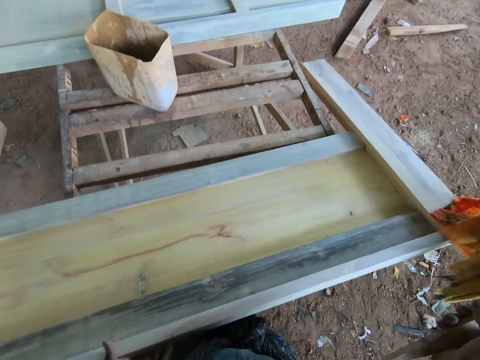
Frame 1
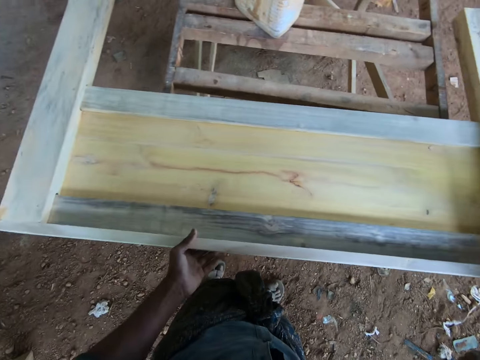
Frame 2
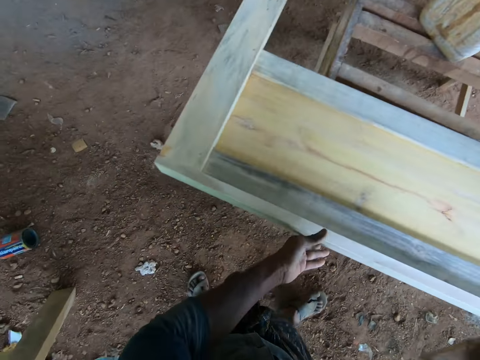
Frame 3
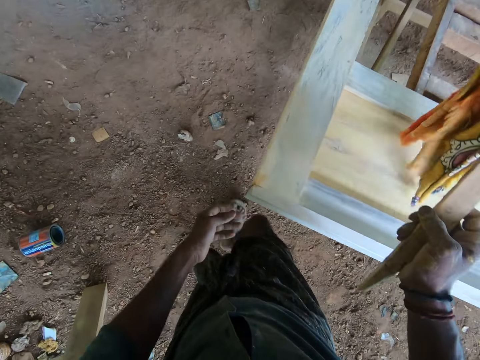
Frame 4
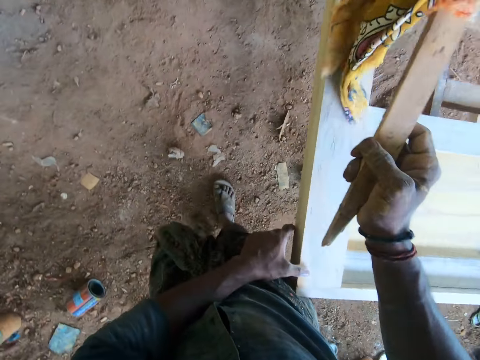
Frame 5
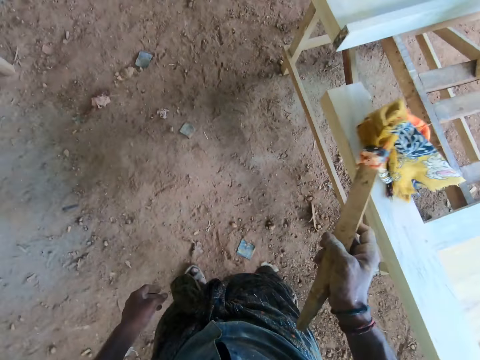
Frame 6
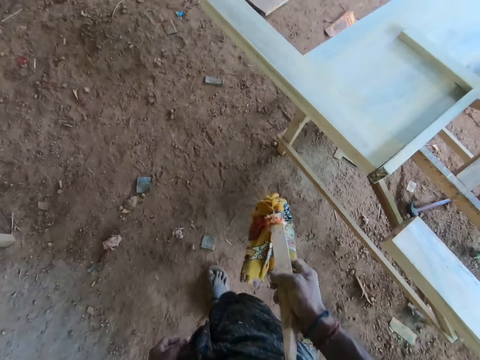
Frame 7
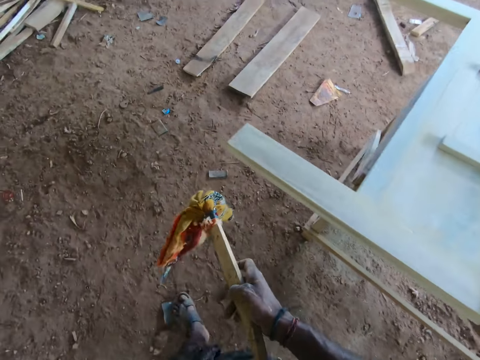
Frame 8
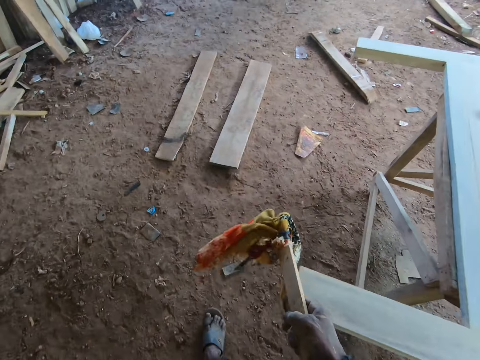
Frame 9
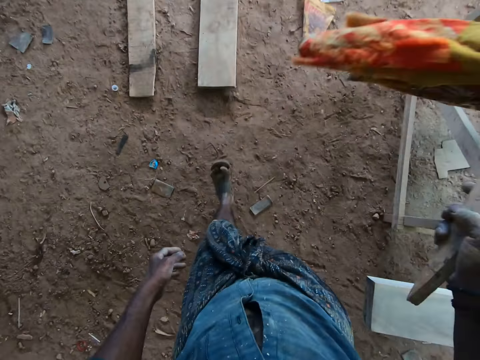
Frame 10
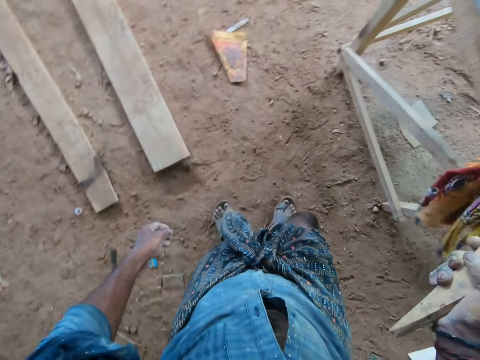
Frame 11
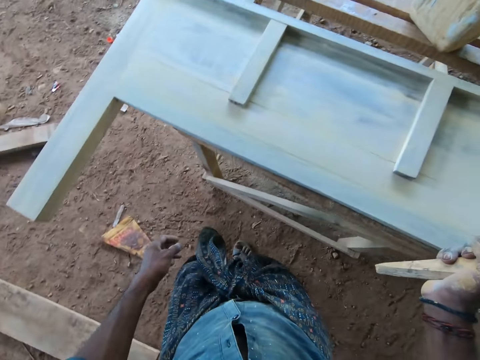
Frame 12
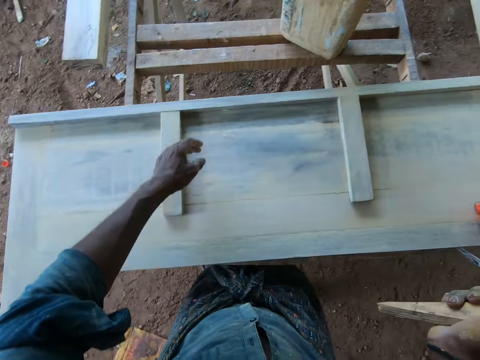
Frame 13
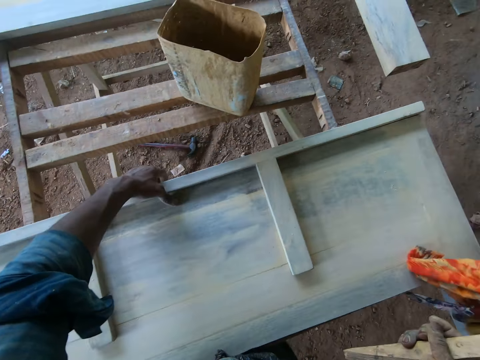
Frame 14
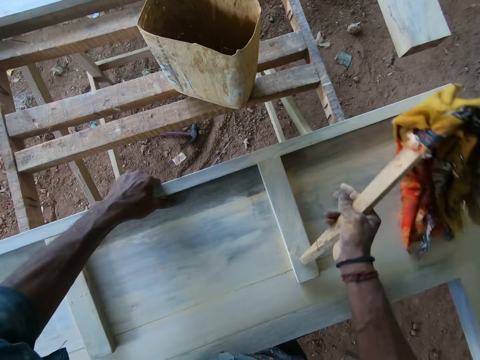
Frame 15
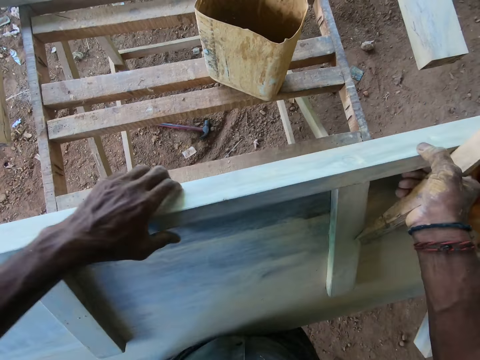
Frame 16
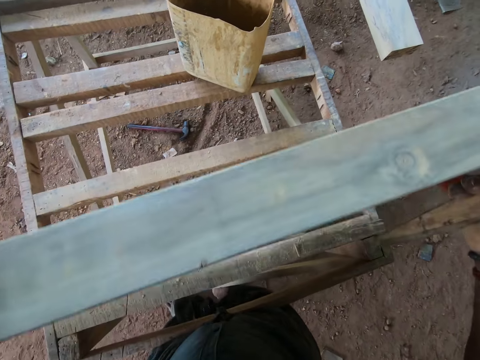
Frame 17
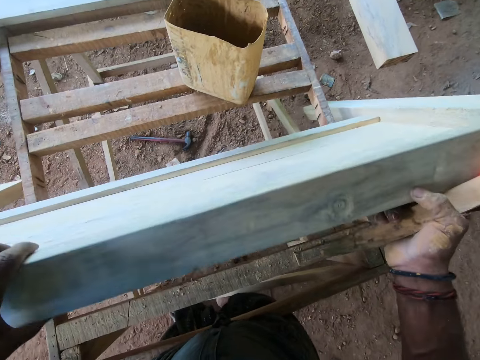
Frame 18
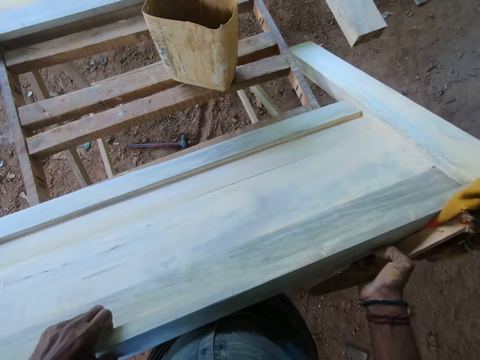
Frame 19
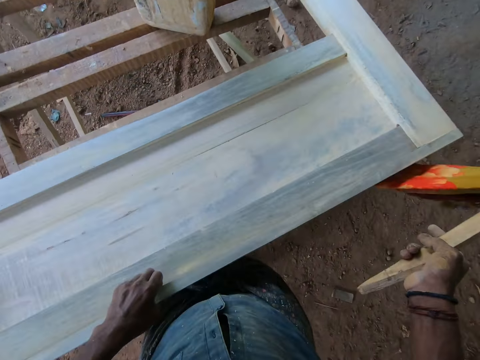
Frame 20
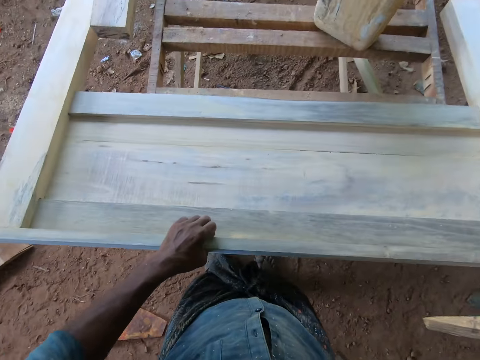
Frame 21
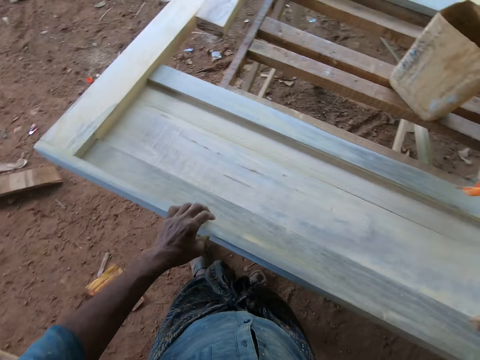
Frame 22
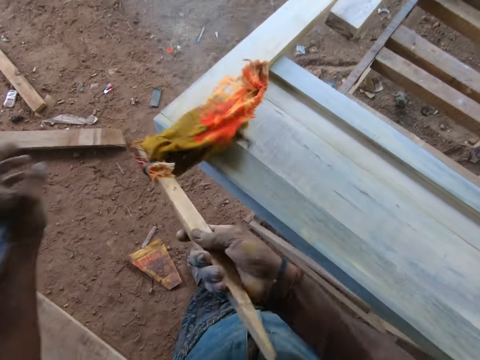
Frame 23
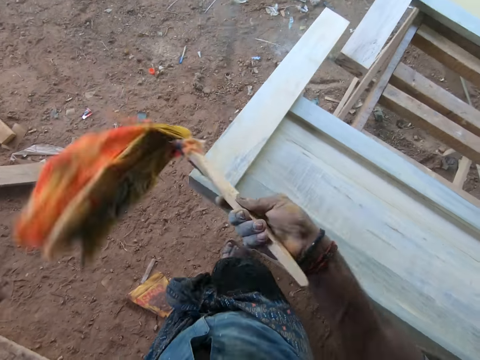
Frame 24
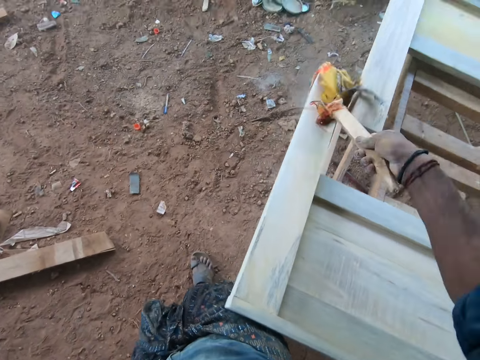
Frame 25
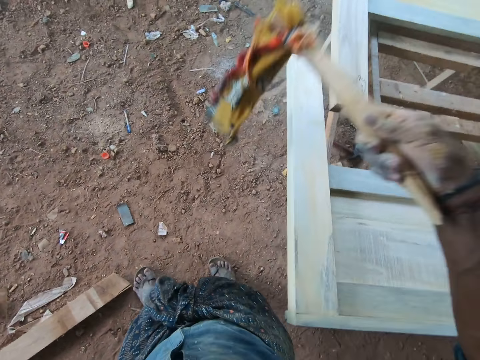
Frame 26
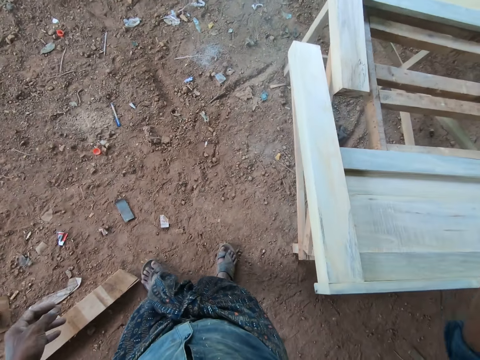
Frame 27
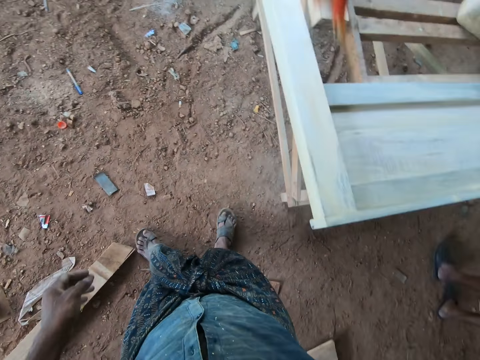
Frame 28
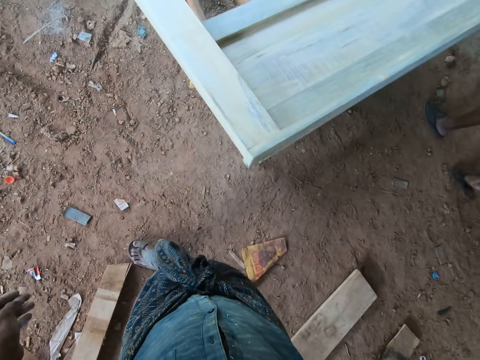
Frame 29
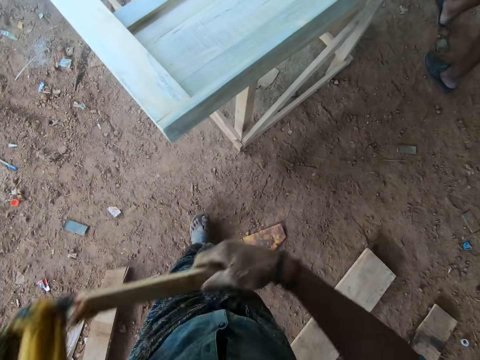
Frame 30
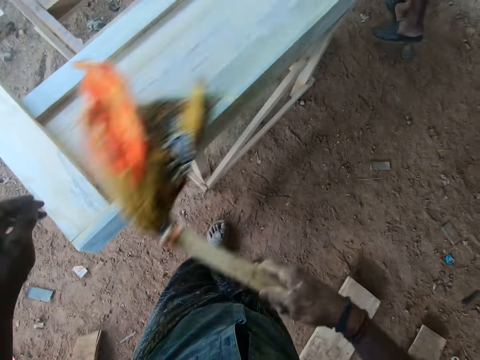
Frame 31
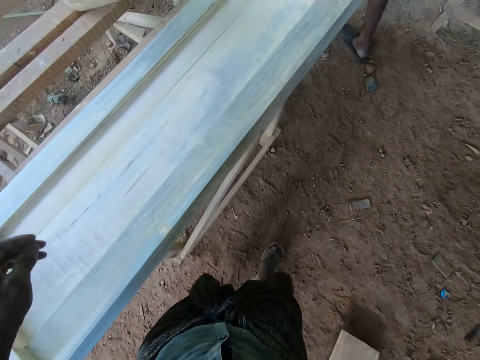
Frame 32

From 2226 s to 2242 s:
The camera wearer puts down the wood. He turns a wooden frame on the workbench with both hands. He lifts the wood. He dusts the wooden frame on the workbench with the rag in his right hand.

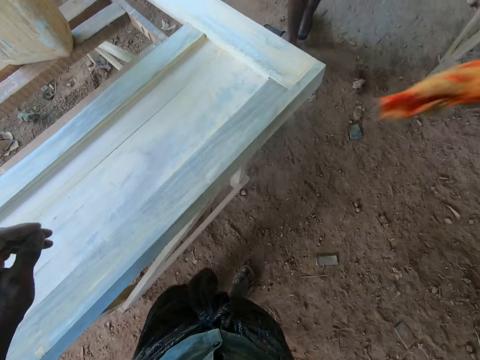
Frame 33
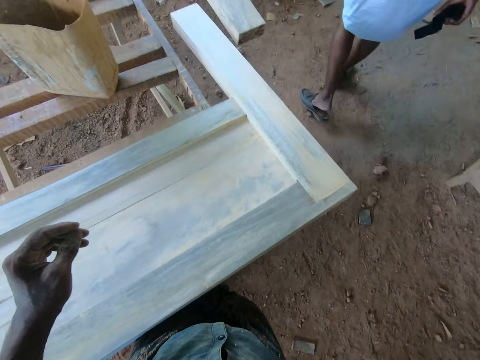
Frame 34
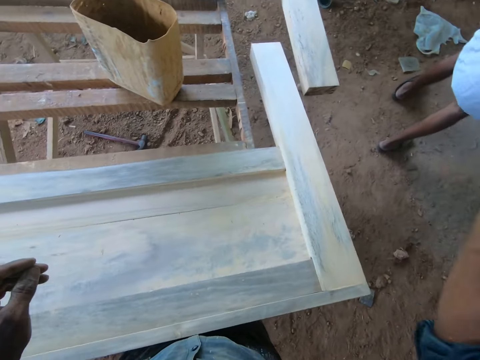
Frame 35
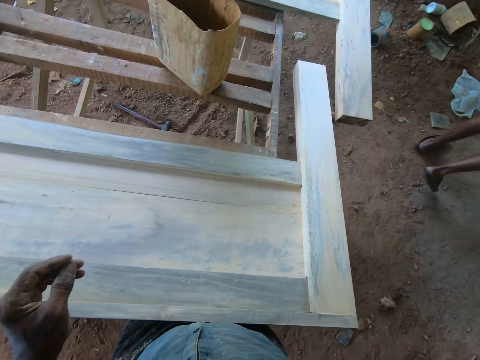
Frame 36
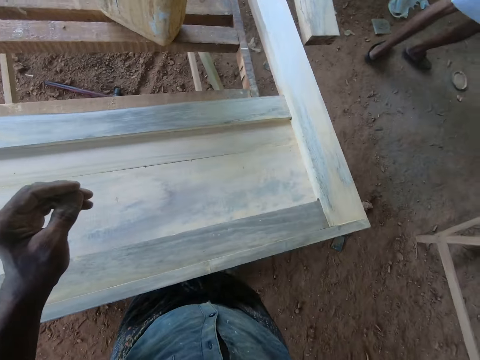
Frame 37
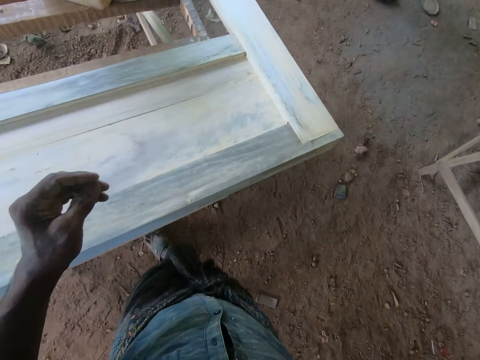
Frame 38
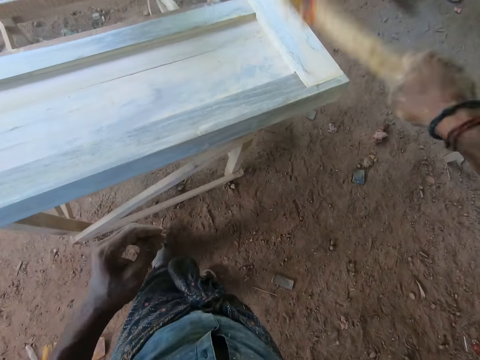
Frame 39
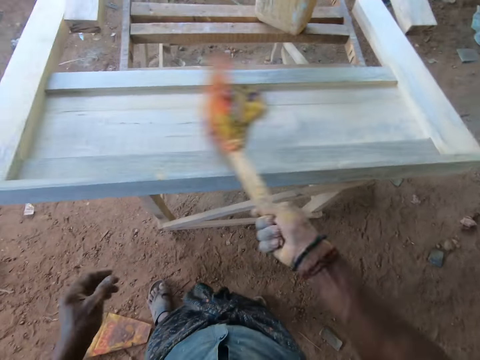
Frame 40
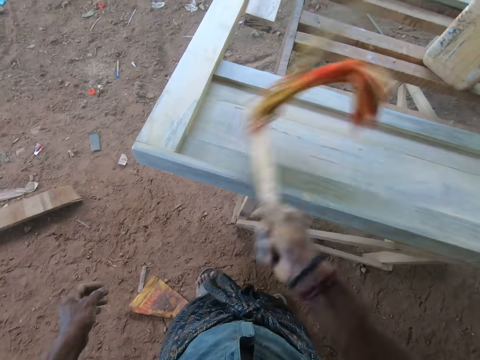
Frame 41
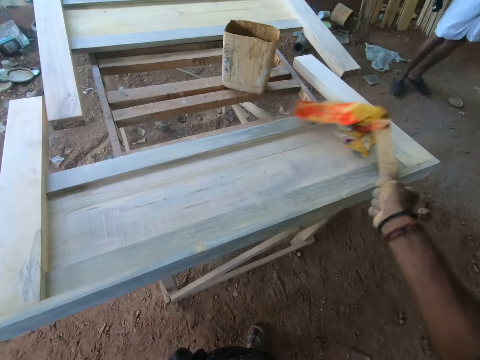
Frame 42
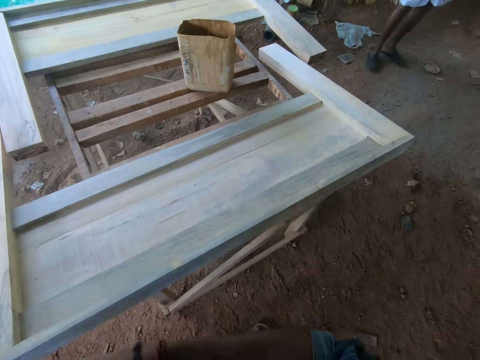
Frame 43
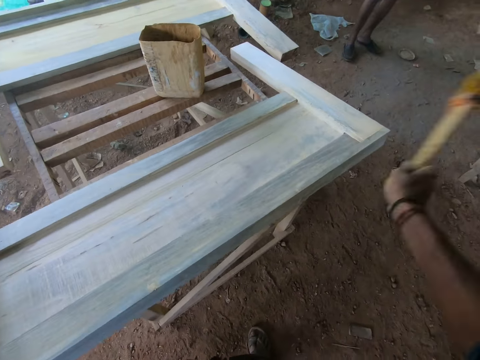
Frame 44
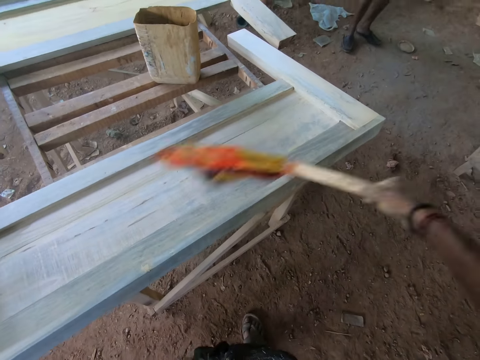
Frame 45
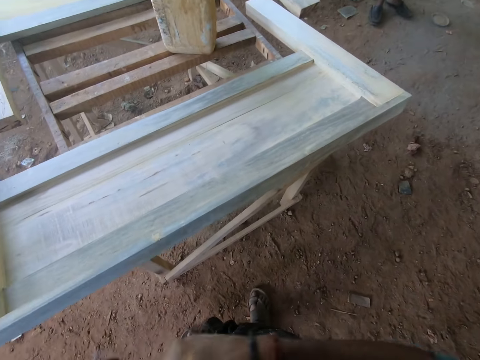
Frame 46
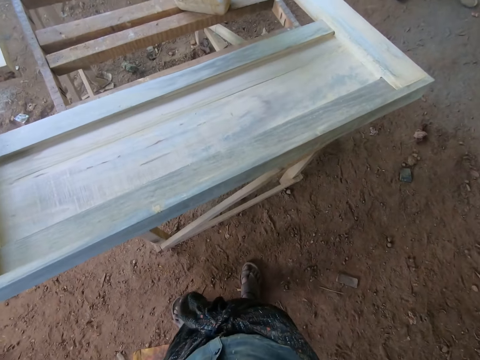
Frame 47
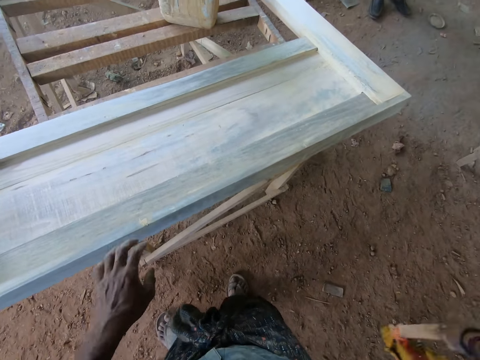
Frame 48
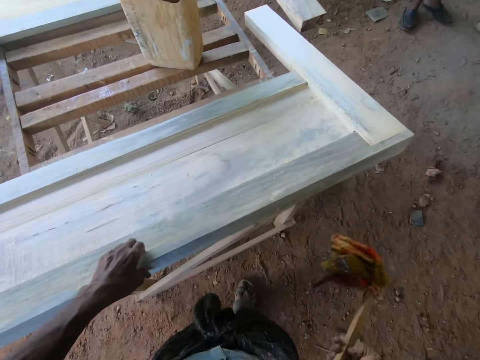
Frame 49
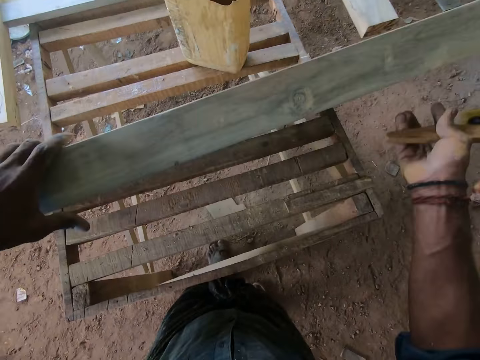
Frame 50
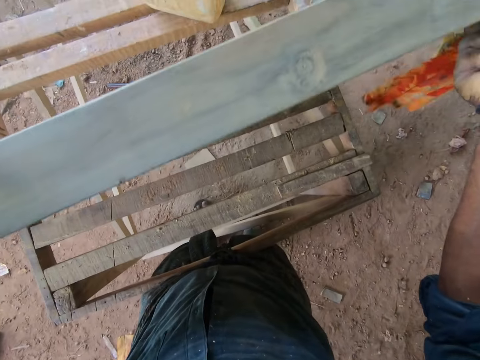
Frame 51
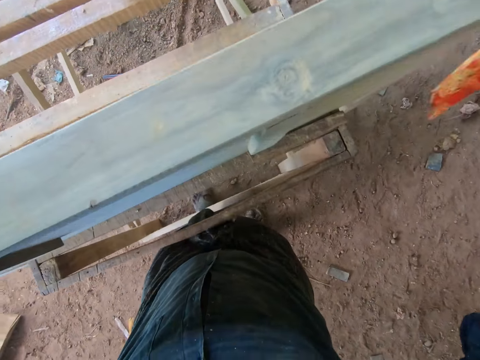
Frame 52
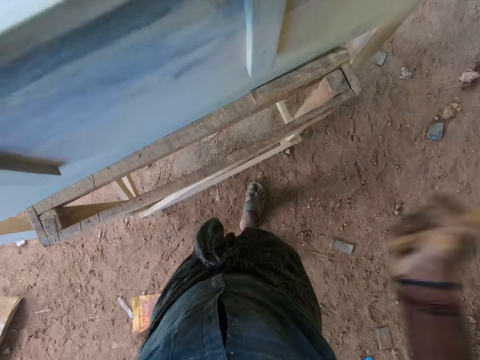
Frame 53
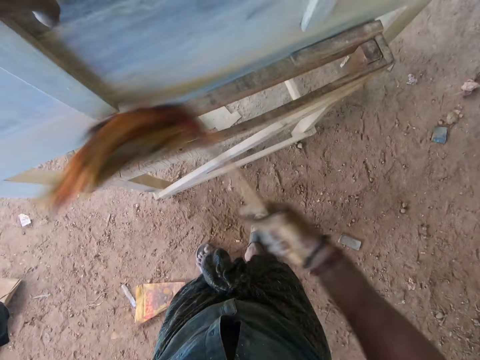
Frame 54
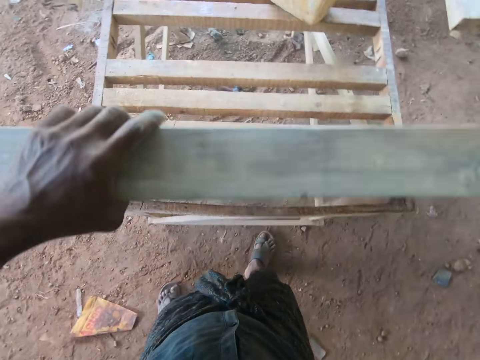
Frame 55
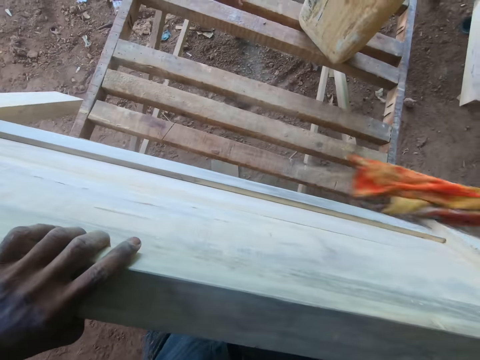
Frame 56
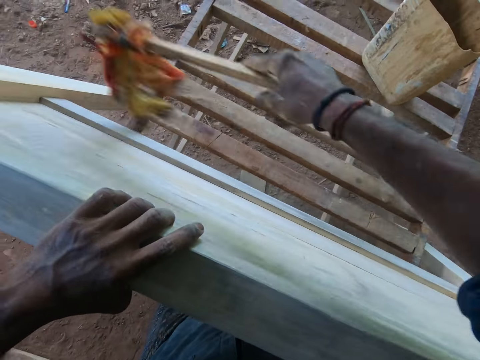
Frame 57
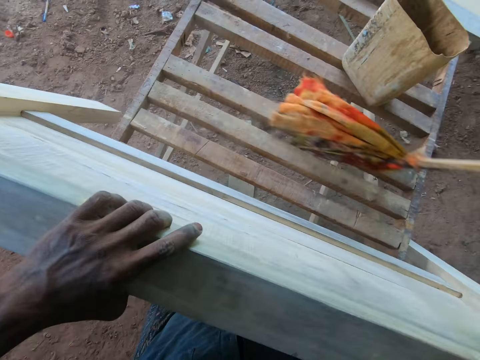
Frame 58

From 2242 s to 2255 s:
The camera wearer lifts the wooden frame from the workbench with both hands. He dusts the wooden frame on the workbench with the rag in his right hand.
